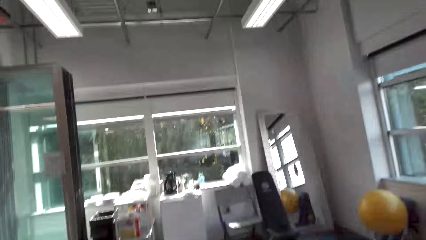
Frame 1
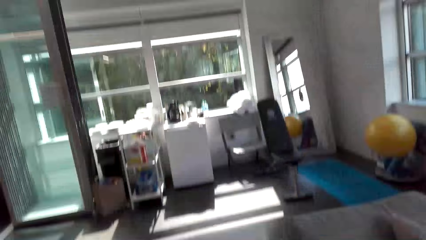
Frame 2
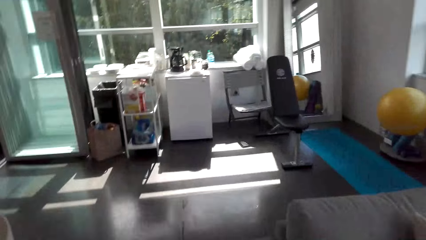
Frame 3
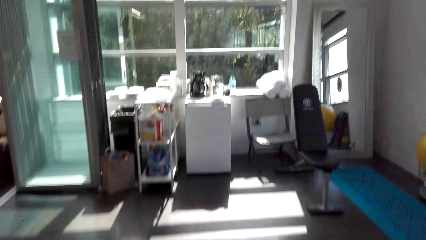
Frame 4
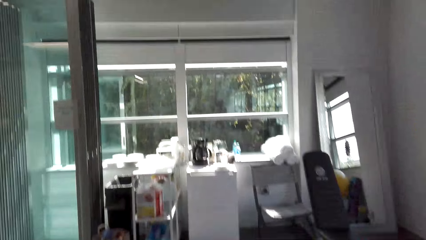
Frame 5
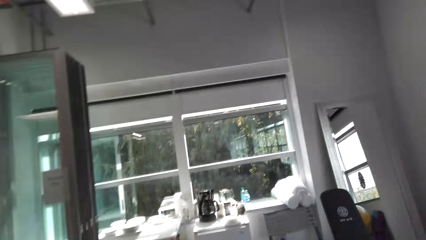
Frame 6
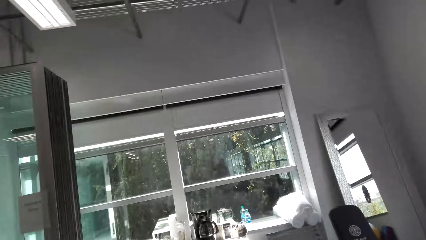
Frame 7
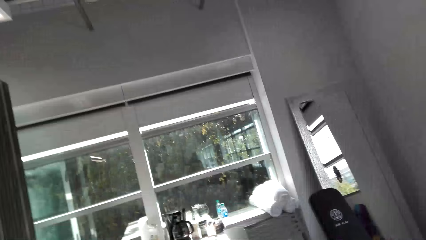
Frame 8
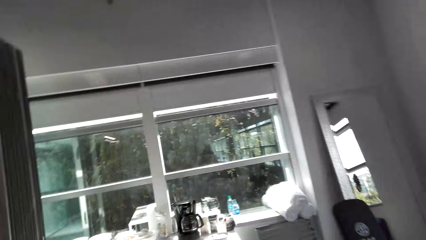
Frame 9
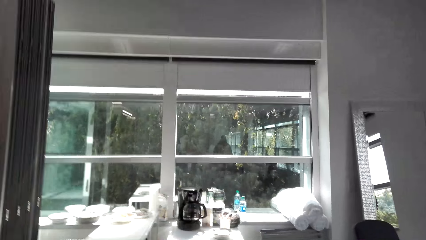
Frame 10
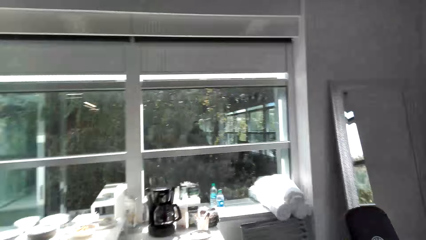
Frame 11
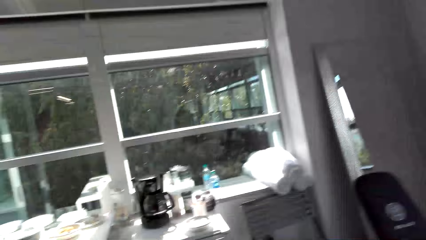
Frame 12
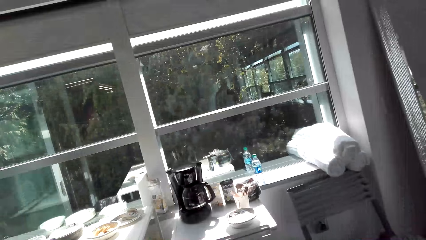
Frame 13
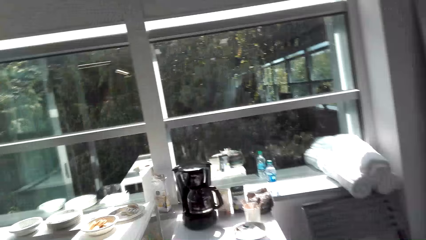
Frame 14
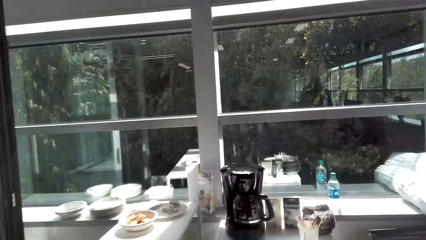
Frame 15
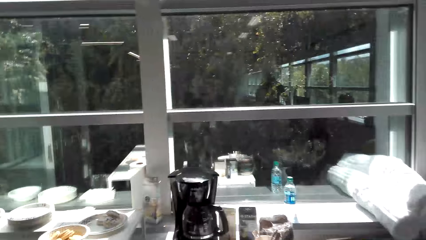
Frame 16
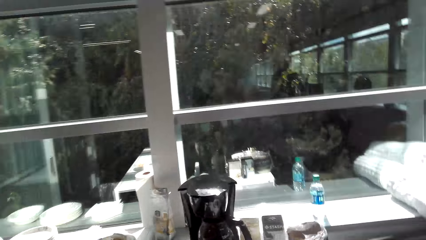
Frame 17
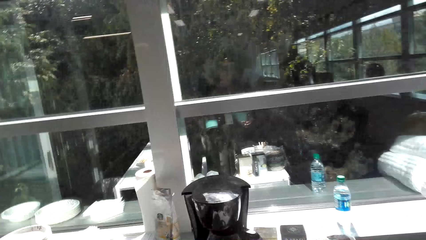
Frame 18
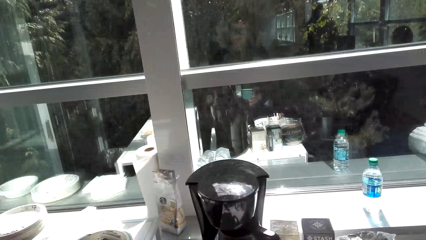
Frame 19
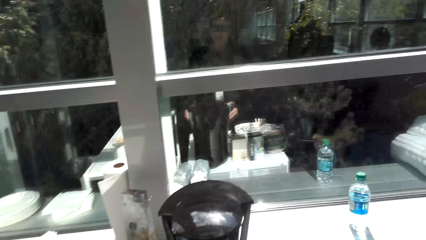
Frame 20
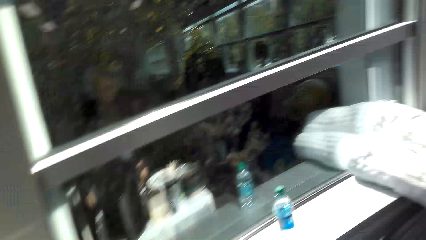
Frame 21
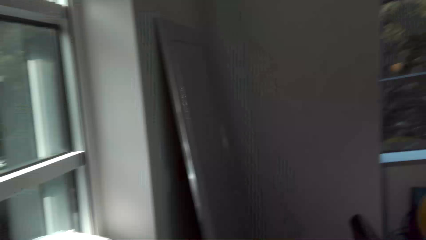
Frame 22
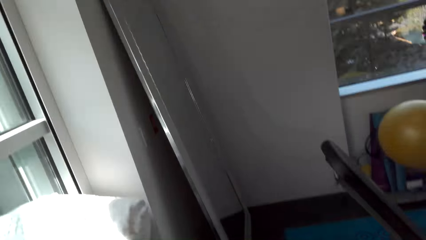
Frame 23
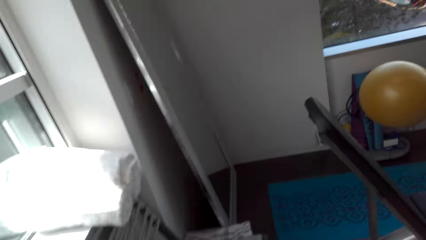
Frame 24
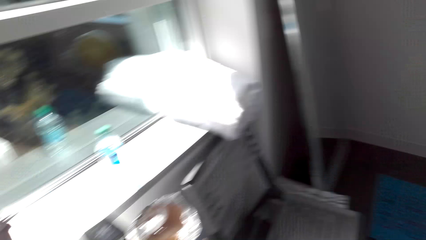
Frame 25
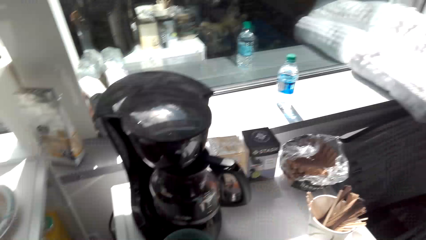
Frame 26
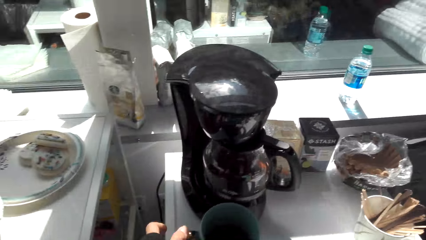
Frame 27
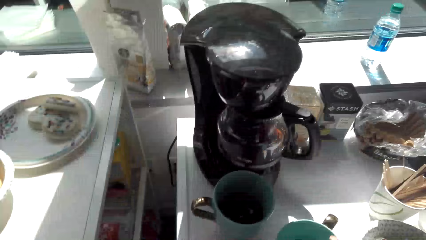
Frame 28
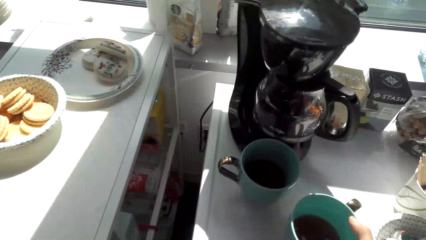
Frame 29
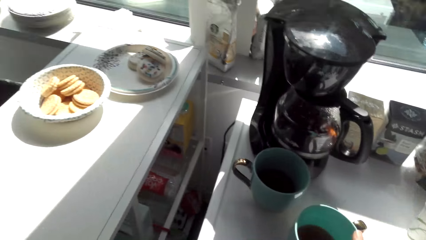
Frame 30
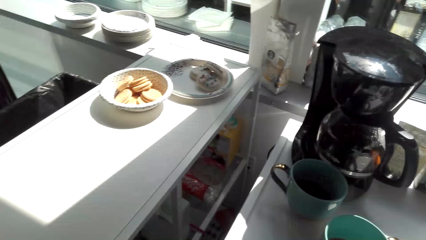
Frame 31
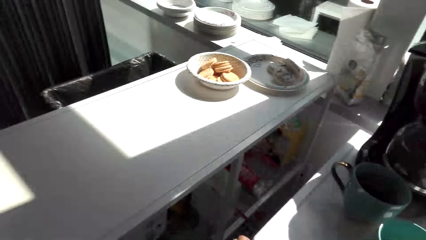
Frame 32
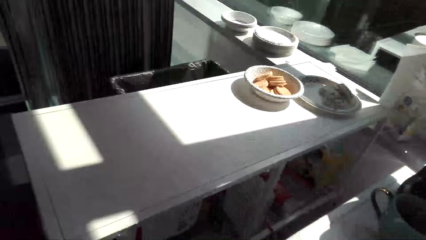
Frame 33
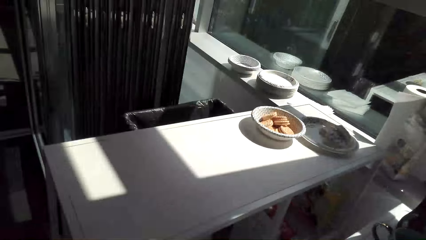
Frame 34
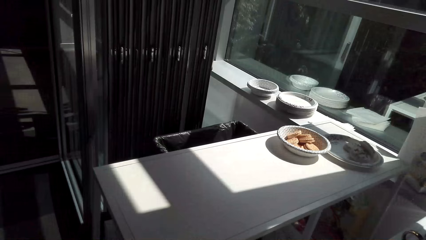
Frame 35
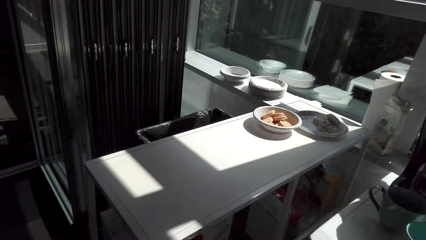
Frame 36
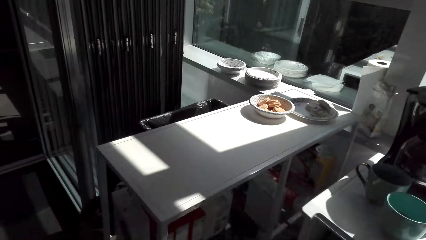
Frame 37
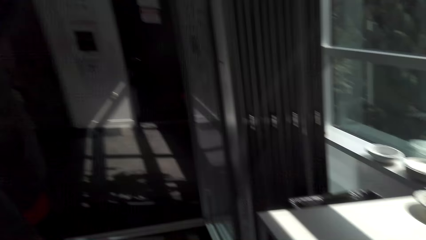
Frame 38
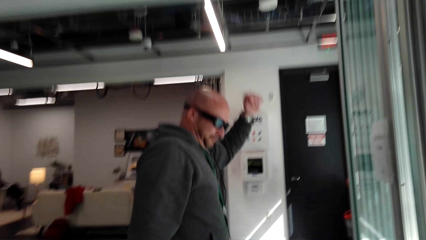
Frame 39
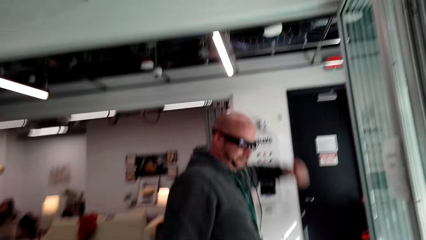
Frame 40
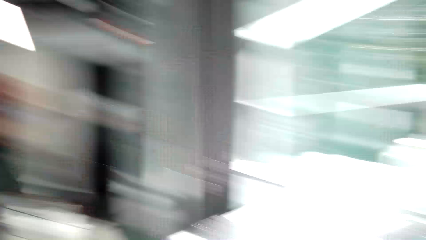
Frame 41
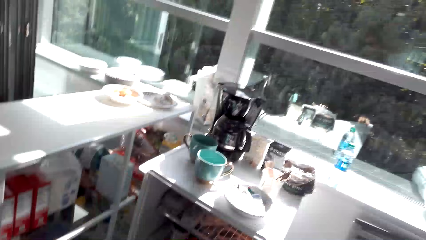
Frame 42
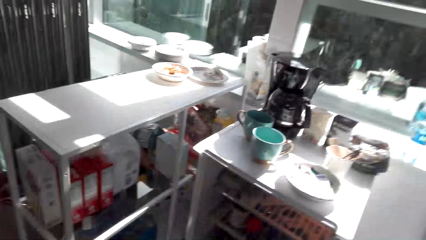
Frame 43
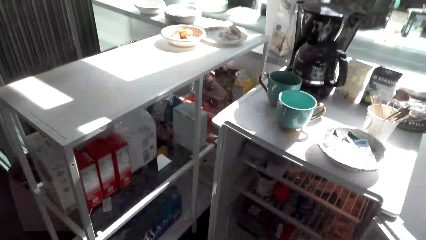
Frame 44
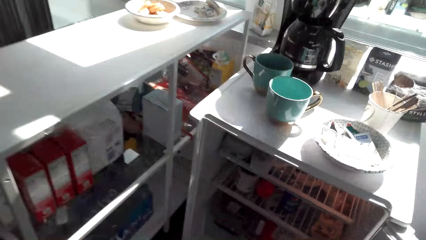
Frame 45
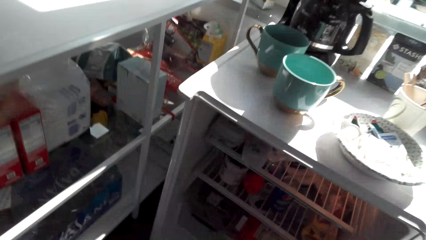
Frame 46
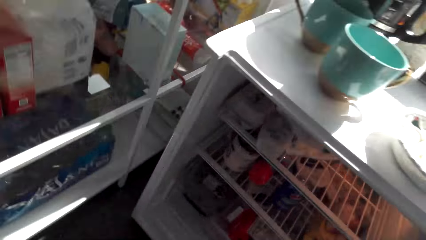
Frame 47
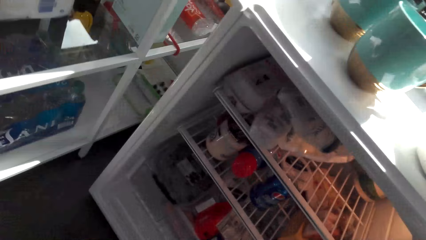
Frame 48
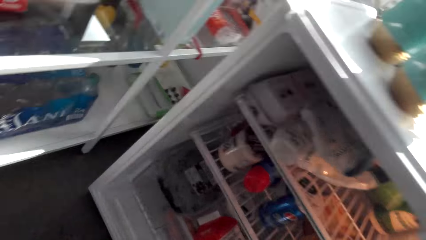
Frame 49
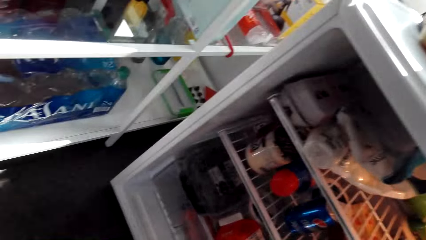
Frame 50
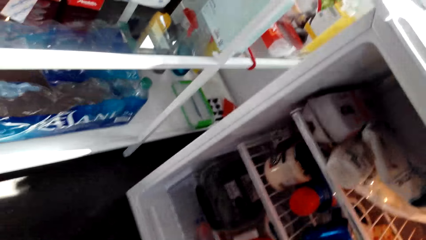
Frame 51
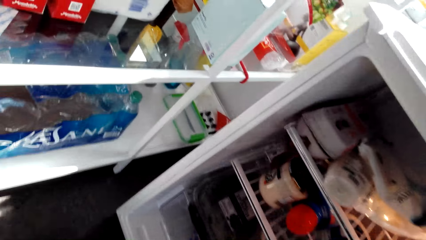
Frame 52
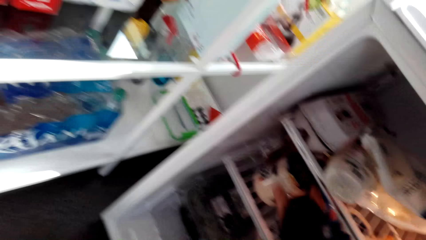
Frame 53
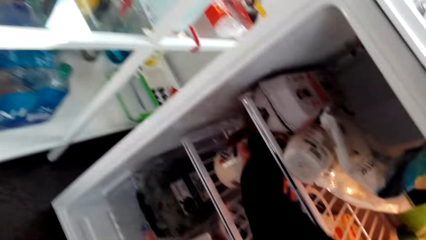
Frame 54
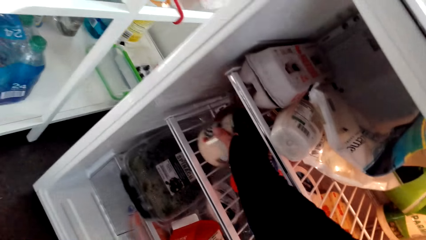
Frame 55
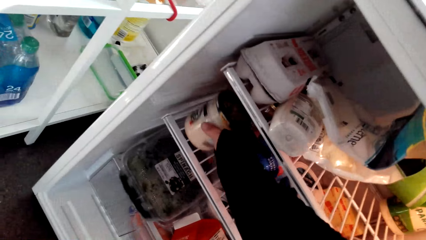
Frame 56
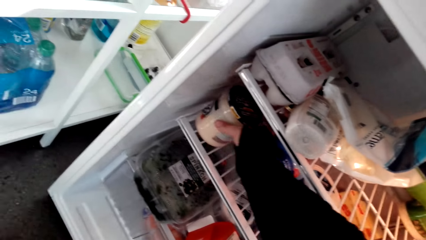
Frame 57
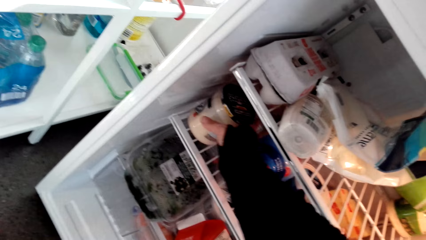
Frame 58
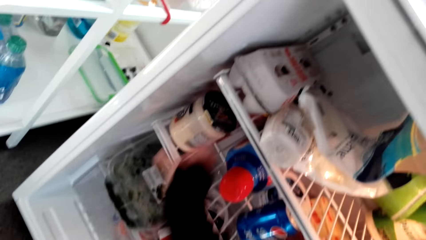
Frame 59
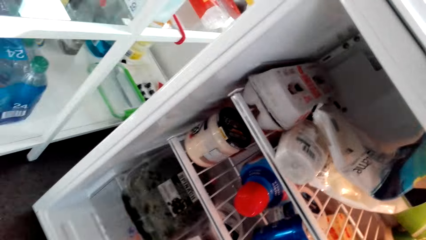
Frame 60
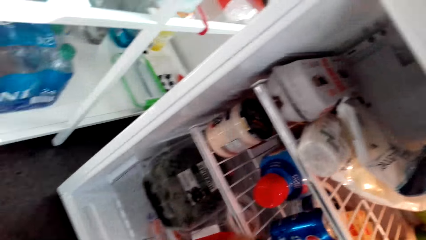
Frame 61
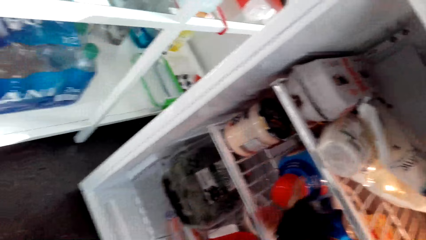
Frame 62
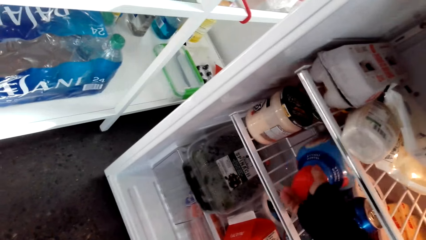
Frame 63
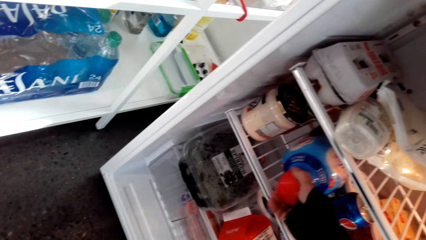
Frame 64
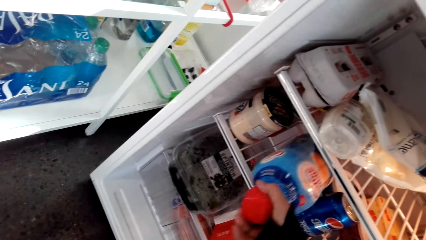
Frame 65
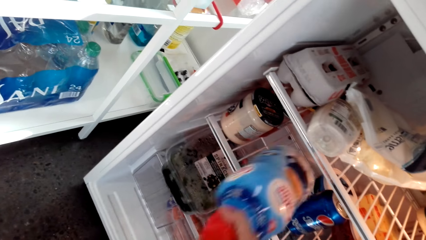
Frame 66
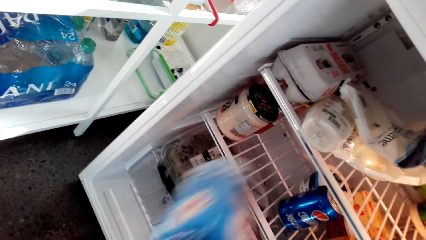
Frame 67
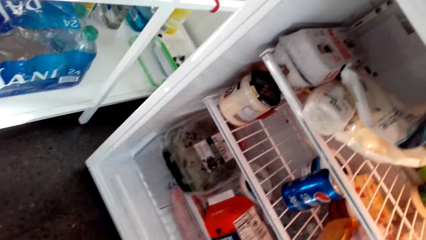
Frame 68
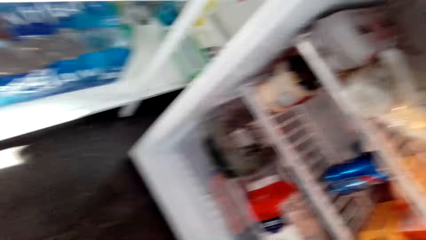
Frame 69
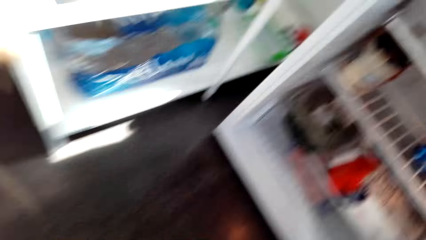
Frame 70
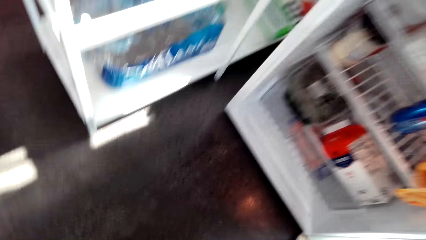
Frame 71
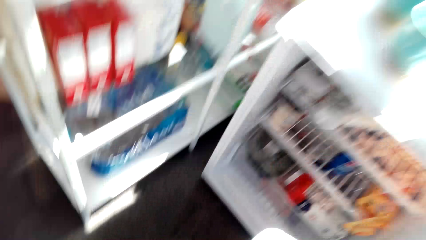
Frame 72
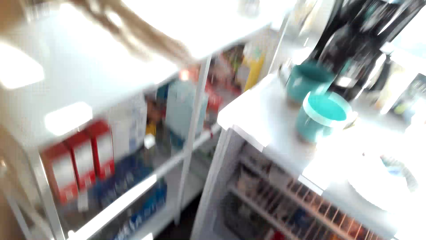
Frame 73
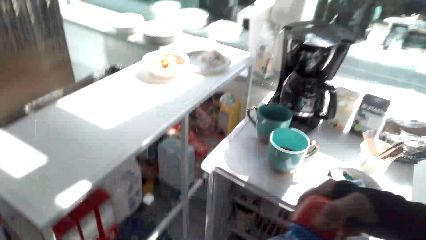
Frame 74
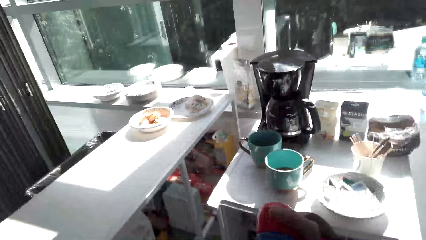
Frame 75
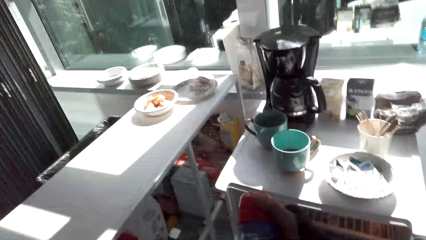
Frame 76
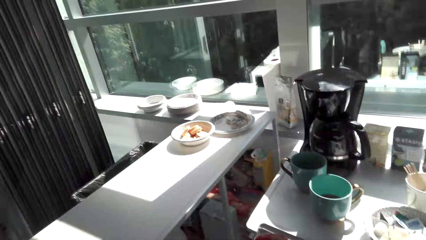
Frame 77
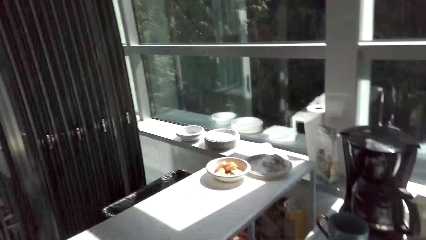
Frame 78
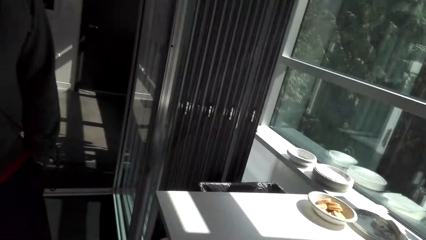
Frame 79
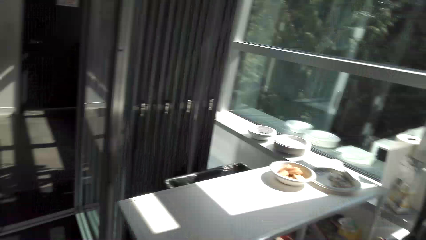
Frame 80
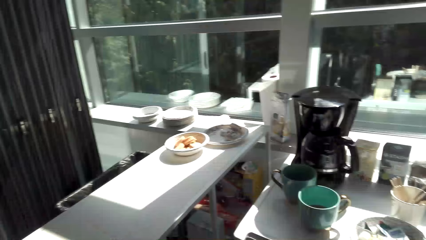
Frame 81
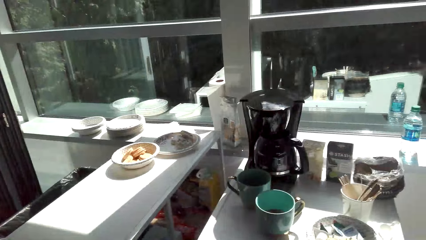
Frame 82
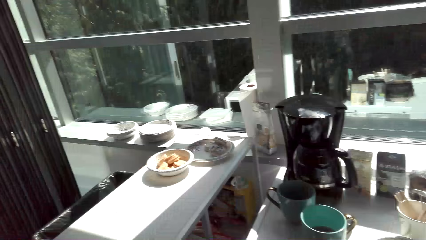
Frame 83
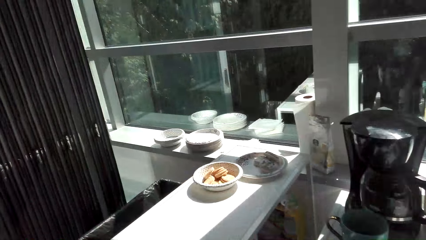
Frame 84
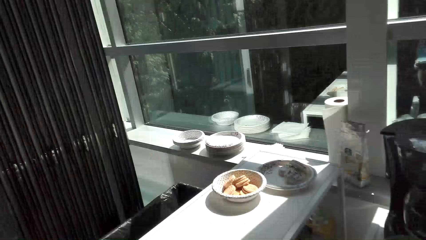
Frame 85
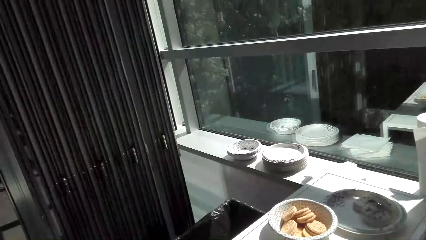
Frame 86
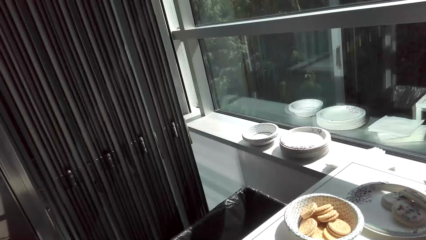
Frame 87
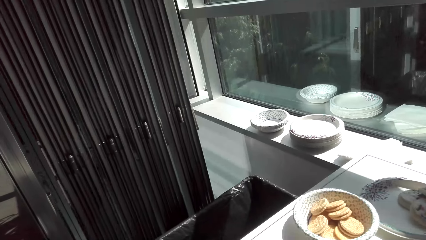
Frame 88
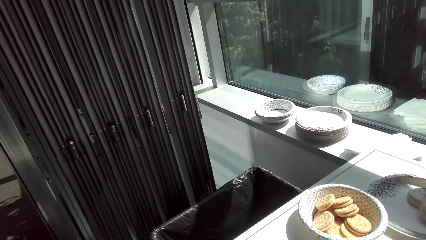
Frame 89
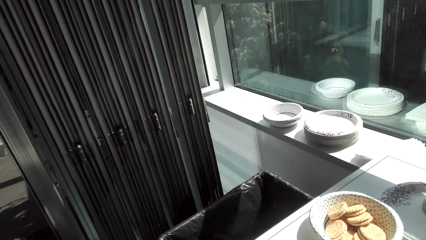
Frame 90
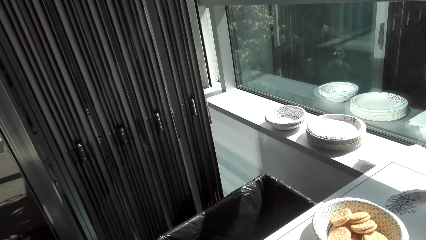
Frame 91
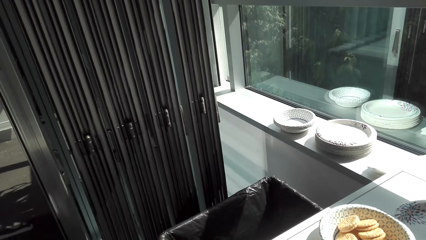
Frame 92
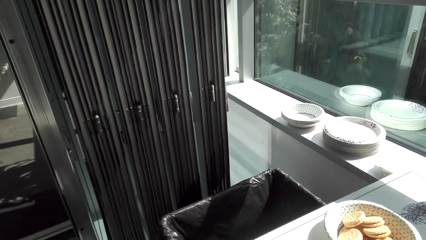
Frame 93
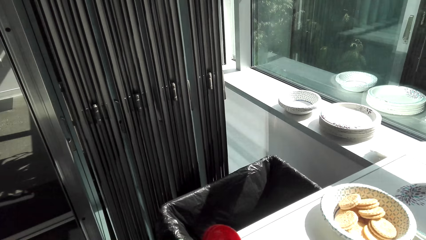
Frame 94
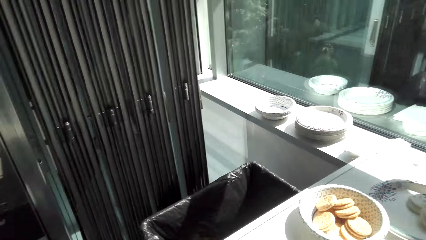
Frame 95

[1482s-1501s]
The camera wearer walks in the house. They dialog with a man. The man walks around the room. The camera wearer touches something. They carry a bottle. They pick up something. They dialog with the man. They look around. They move around.
